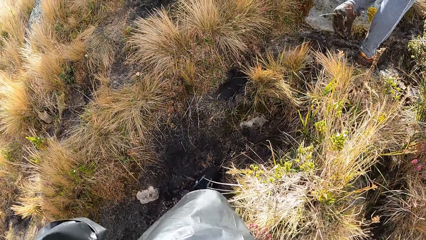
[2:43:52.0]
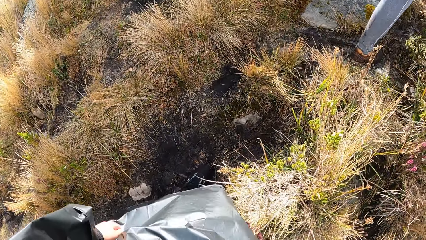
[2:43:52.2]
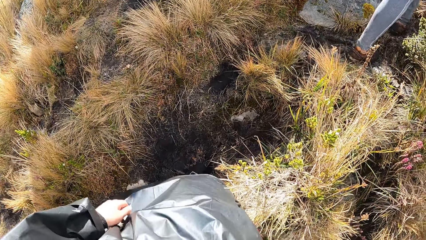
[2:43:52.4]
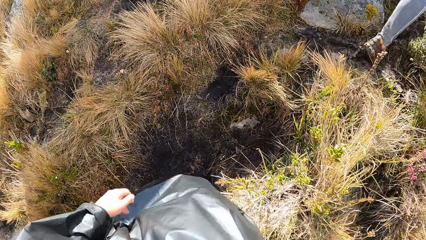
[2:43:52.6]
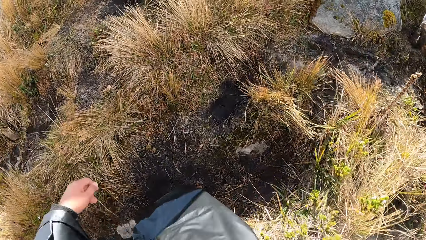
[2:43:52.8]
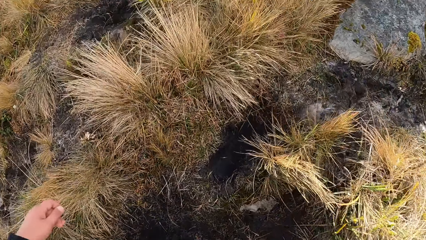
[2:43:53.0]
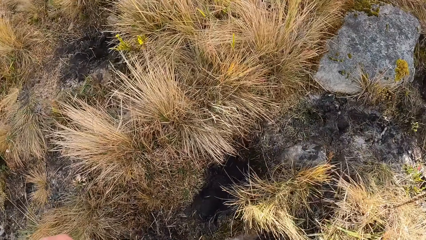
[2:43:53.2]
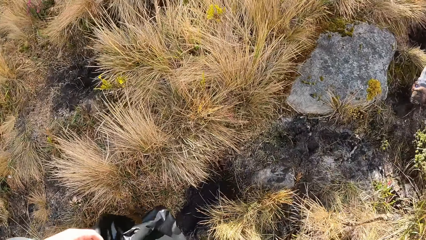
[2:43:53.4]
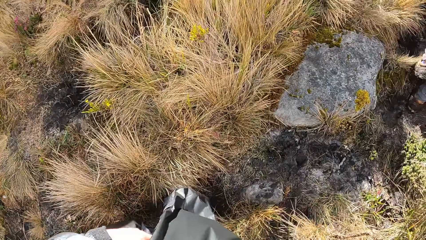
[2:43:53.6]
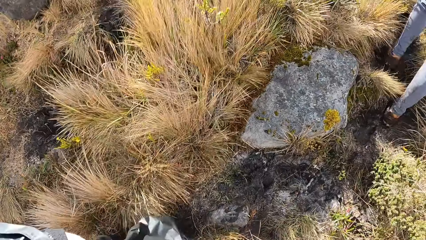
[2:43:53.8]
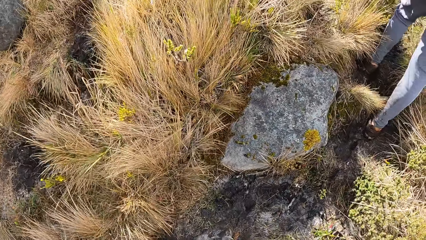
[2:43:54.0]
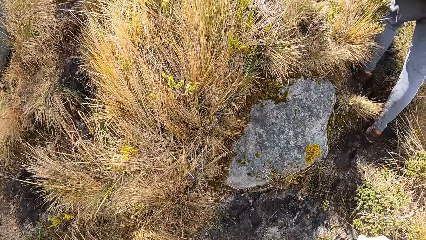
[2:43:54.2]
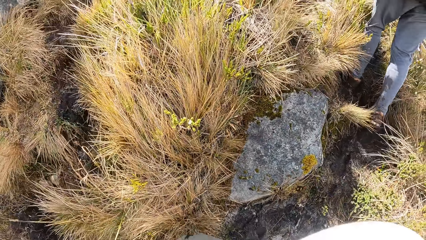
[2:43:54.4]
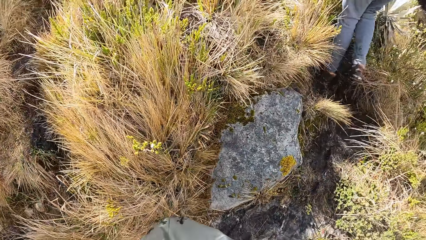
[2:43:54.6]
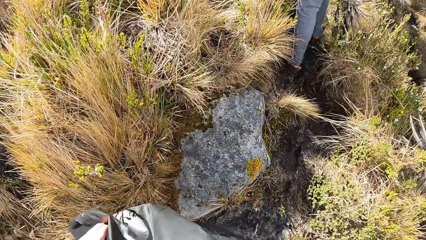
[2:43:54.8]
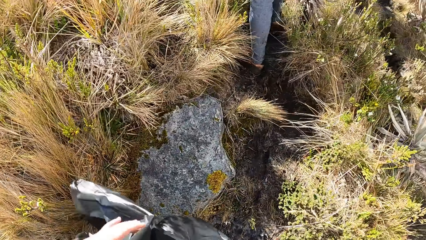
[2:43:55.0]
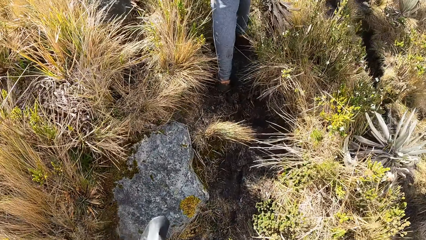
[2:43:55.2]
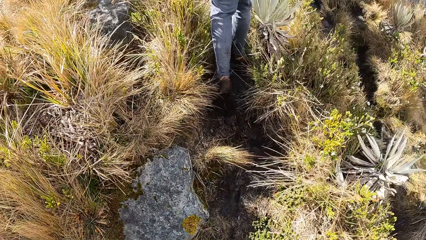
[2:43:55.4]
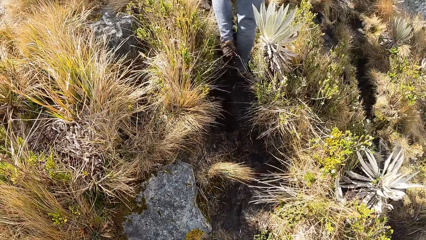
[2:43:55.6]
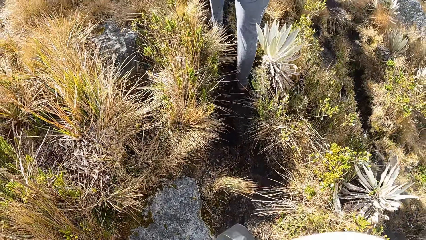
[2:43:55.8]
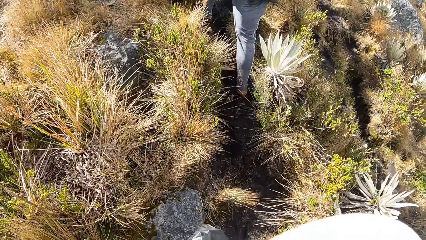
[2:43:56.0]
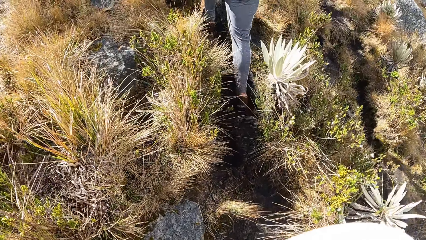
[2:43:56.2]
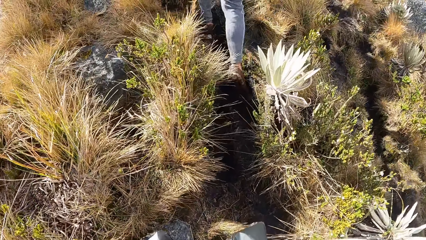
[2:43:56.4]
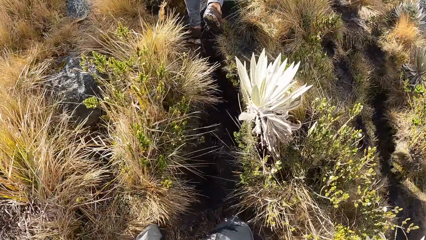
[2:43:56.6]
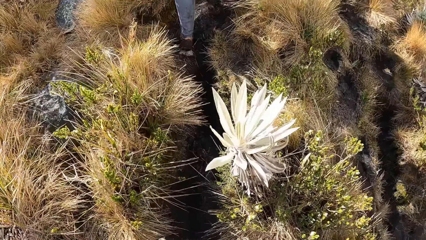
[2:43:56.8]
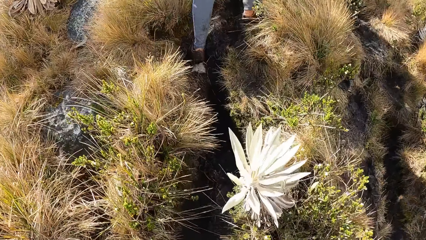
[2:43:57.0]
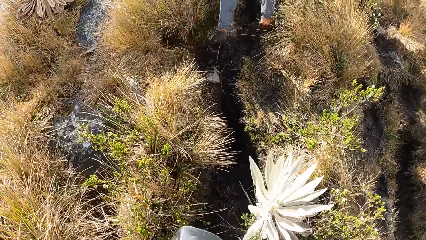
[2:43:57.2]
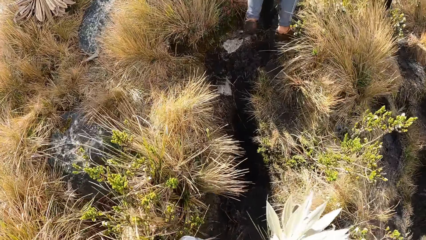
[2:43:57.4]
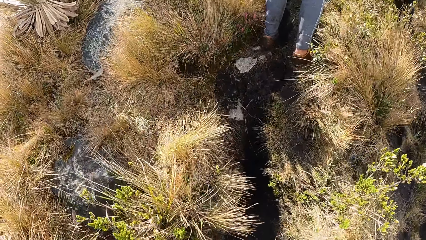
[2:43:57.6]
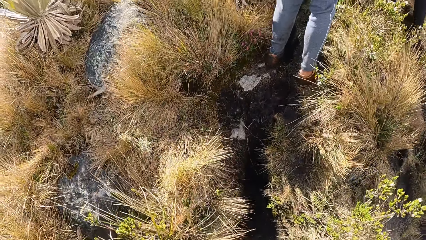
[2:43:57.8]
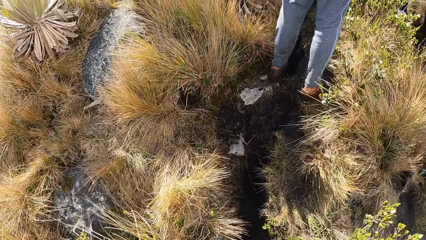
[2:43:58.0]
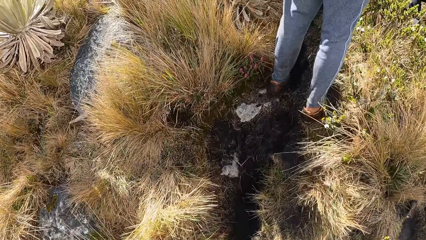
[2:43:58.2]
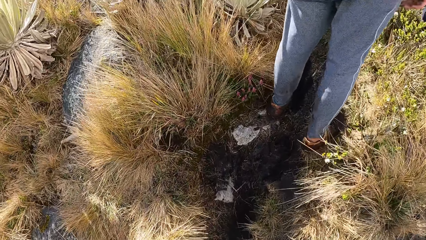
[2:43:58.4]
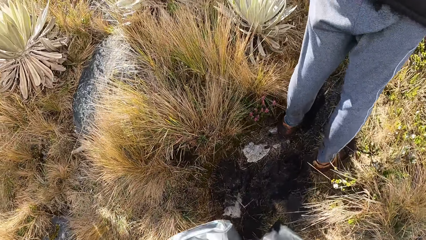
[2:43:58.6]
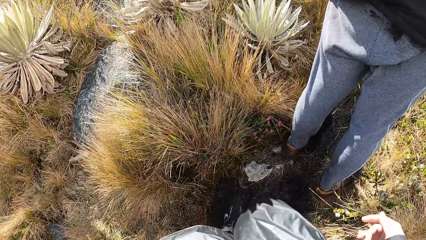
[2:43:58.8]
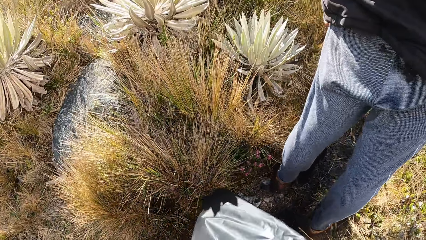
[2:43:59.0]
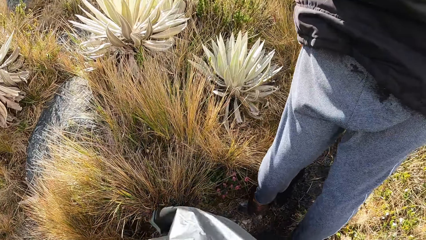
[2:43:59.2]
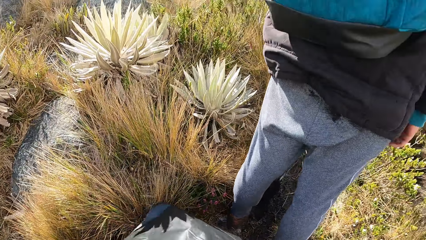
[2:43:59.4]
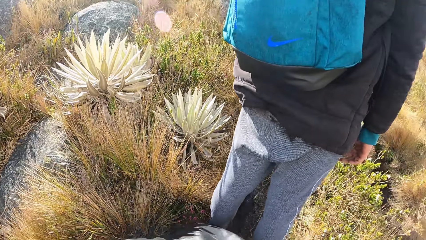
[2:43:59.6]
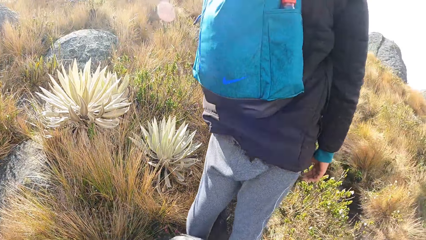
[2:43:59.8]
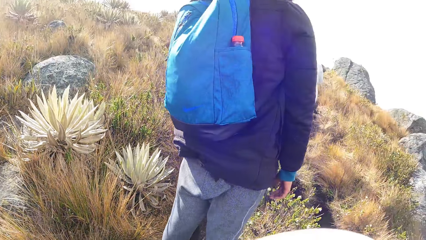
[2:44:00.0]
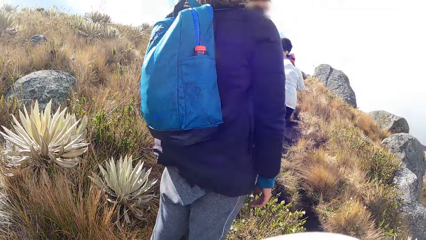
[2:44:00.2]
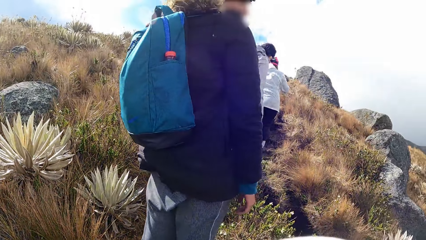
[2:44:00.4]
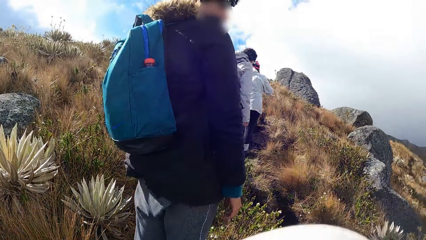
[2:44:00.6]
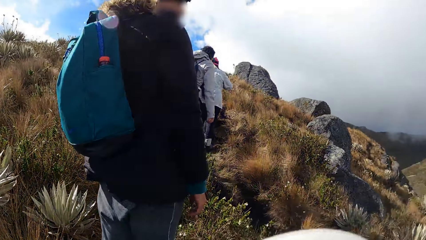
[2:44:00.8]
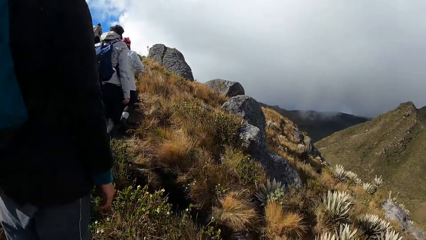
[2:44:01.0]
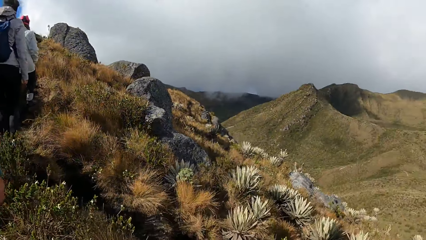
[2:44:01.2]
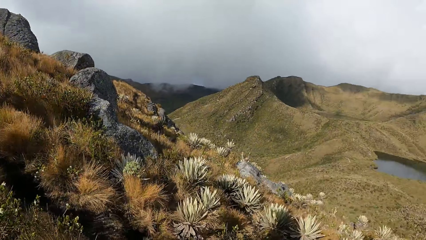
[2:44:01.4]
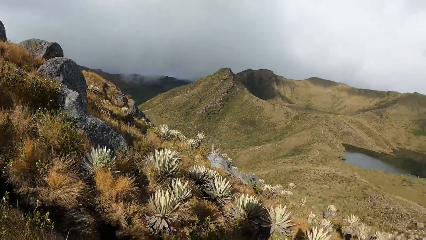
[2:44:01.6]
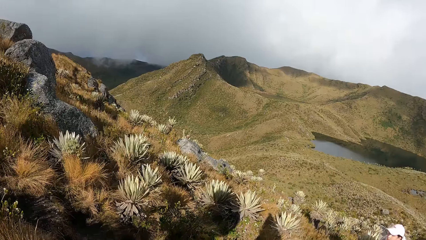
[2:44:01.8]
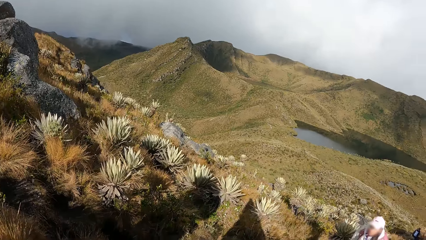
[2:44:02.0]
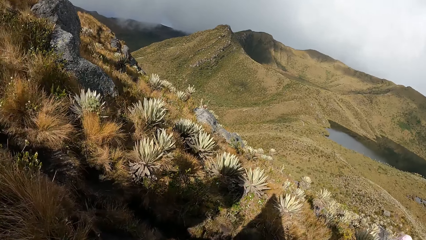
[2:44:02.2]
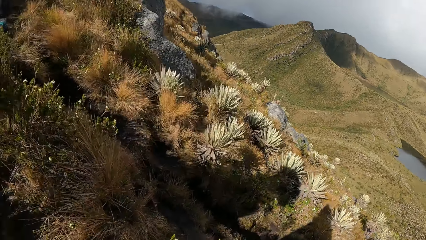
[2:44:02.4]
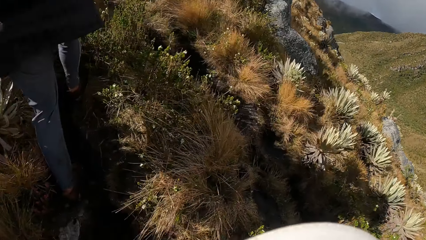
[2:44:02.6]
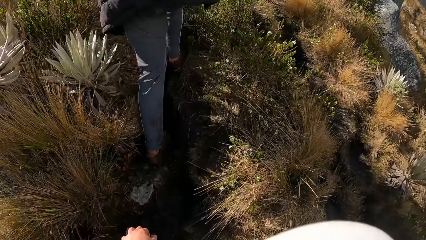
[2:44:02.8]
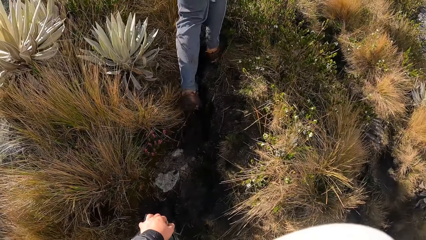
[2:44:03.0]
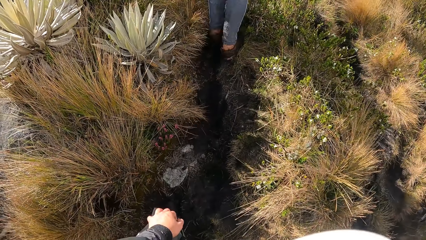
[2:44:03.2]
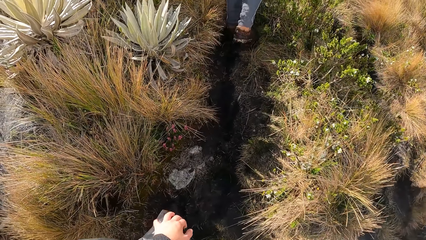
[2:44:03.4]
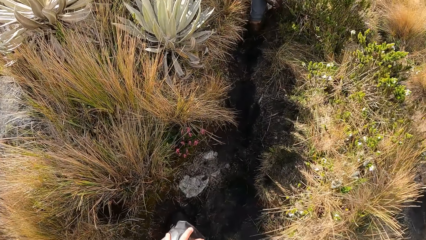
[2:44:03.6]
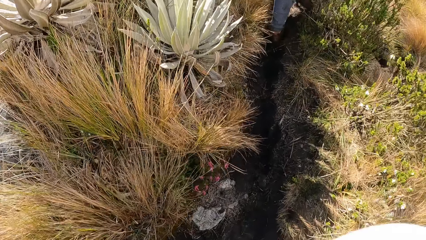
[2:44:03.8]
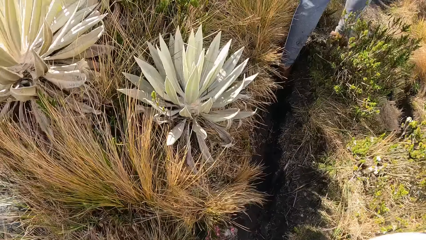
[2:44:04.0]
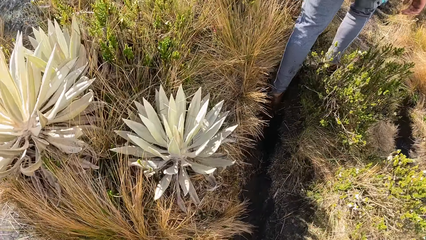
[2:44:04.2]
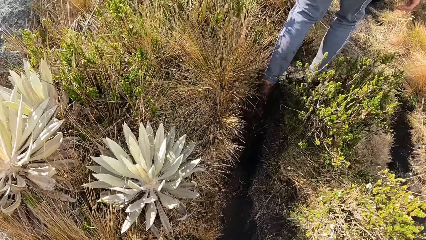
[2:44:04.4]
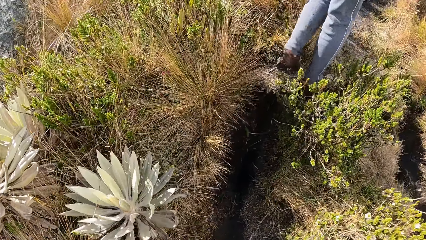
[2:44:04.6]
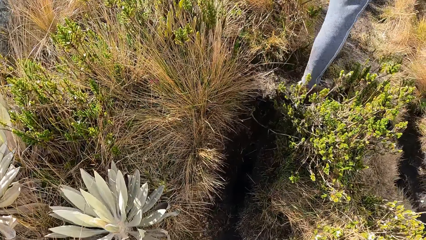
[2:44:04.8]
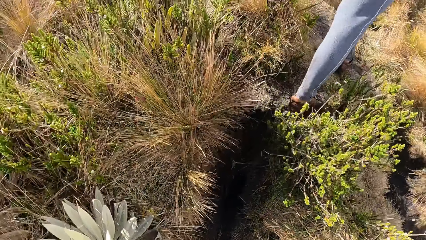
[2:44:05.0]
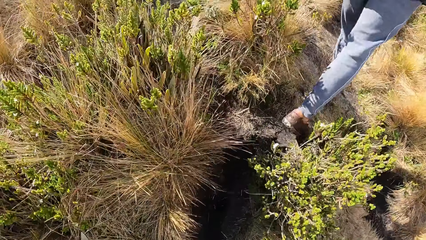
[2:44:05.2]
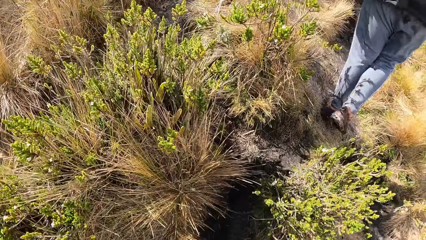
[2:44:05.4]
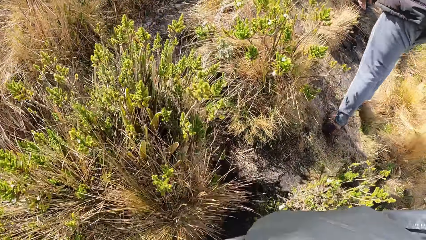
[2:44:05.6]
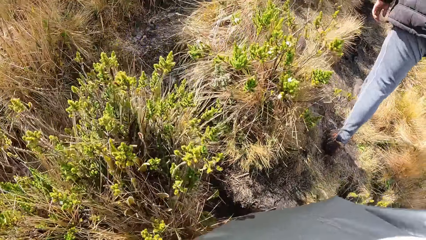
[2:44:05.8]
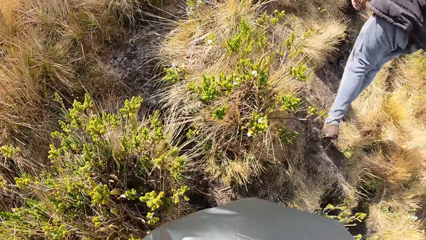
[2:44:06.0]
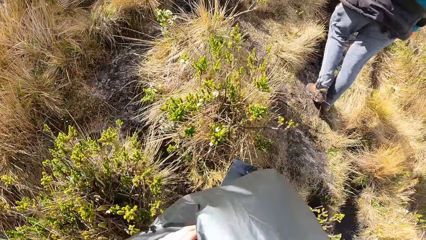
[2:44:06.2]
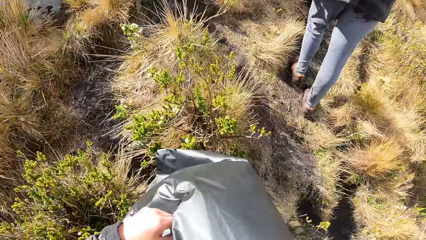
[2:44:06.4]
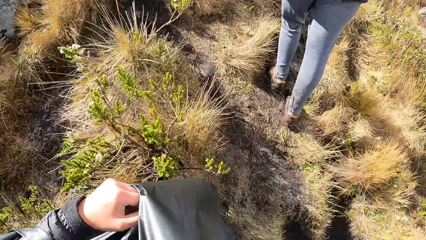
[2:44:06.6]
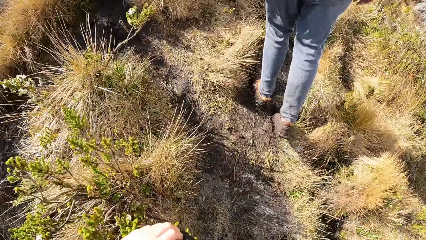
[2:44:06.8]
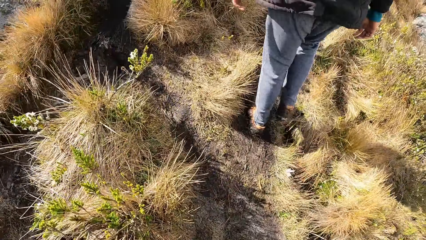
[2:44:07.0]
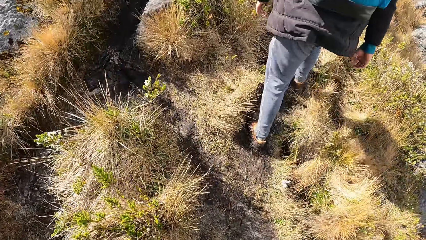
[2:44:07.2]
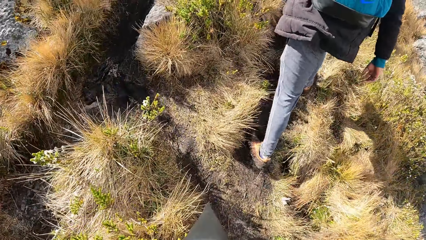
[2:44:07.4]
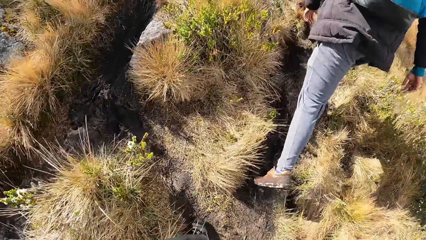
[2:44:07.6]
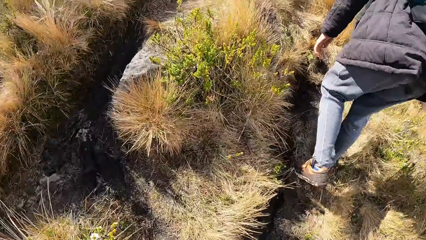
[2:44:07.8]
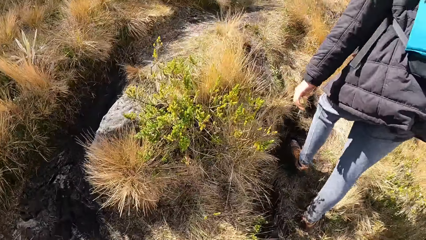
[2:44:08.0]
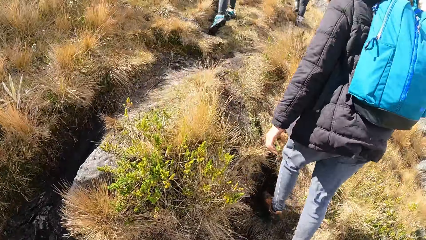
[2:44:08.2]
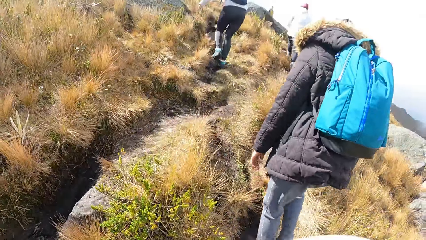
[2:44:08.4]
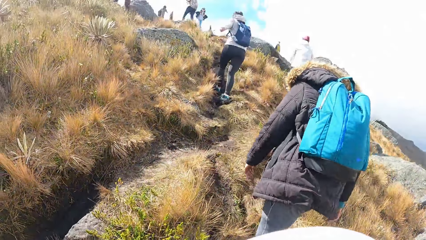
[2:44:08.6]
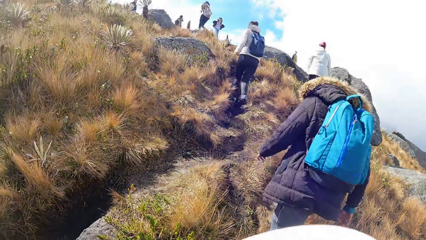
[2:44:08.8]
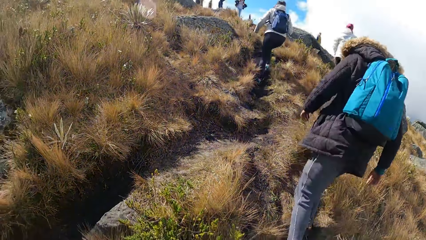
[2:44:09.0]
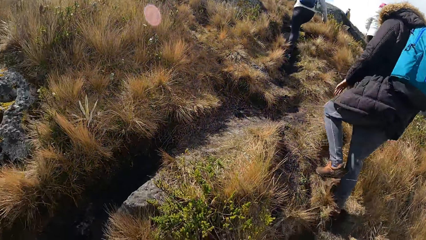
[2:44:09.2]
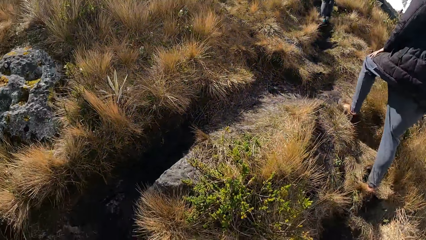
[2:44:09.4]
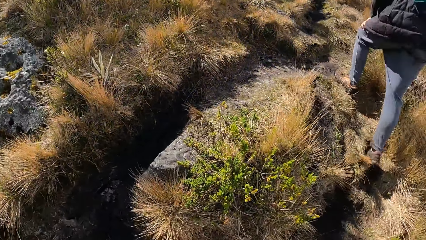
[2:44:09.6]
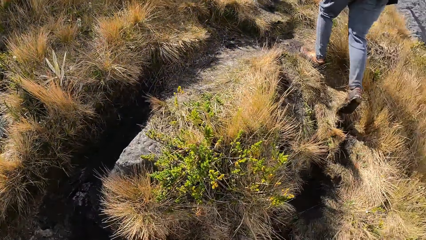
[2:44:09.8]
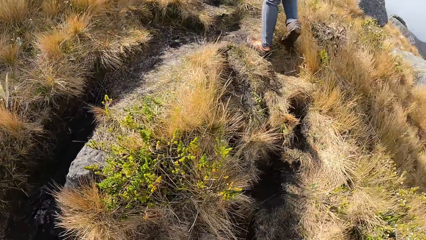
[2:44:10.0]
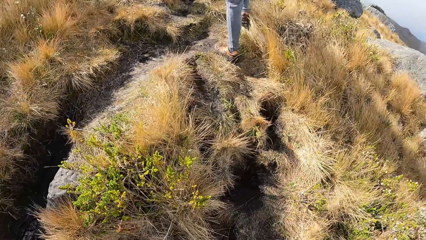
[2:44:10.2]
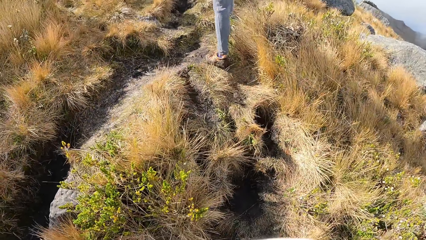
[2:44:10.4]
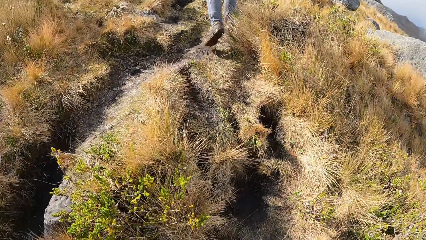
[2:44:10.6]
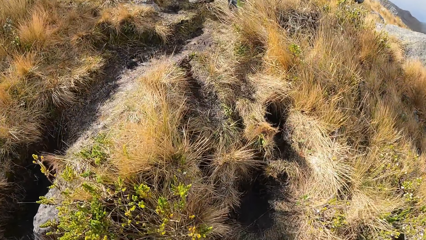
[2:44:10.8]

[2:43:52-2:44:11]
The camera wearer walks up the hill. They look around. They move up the hill.
